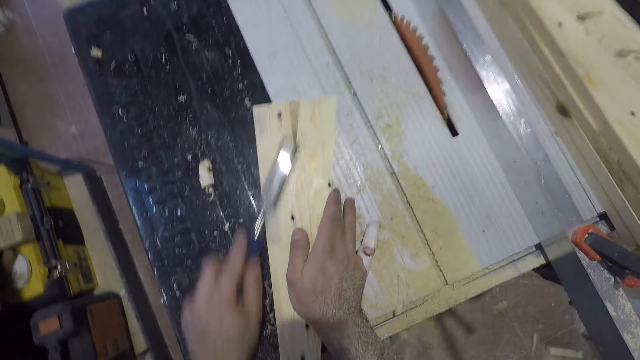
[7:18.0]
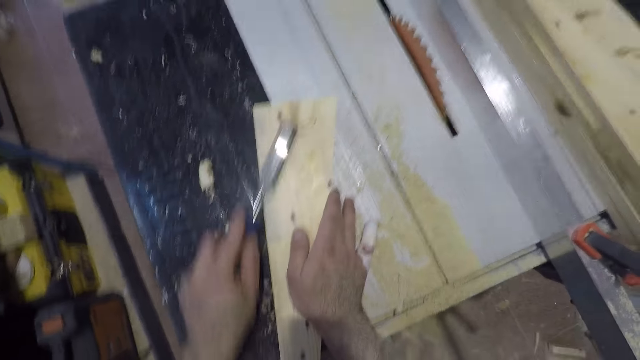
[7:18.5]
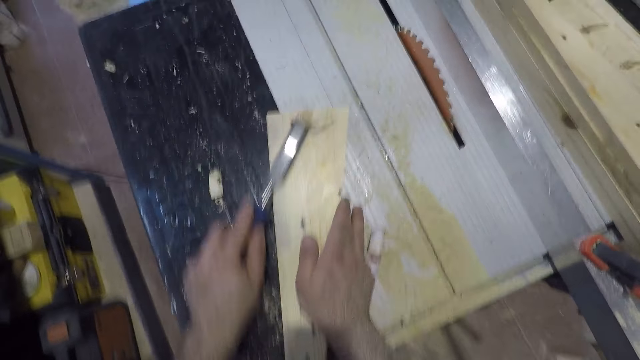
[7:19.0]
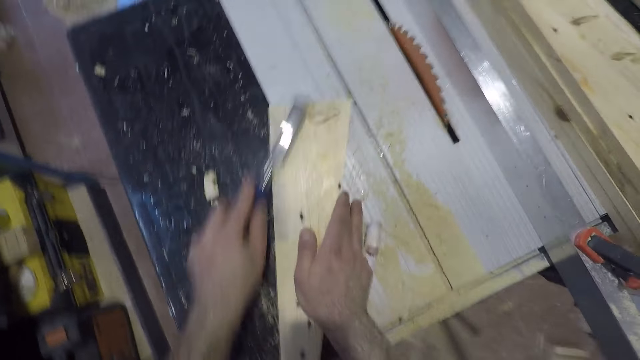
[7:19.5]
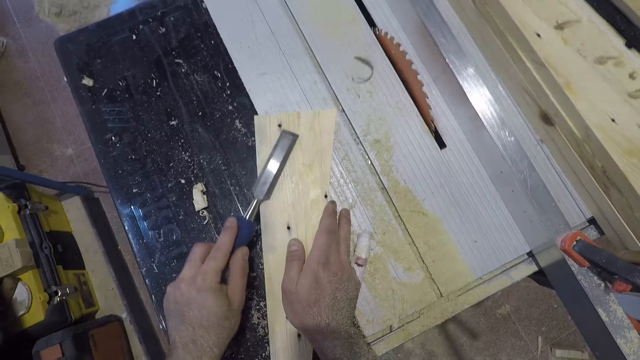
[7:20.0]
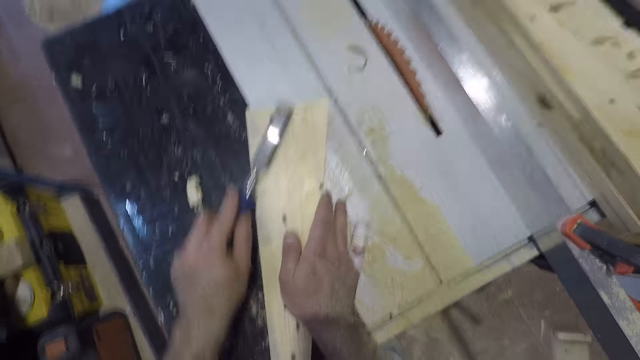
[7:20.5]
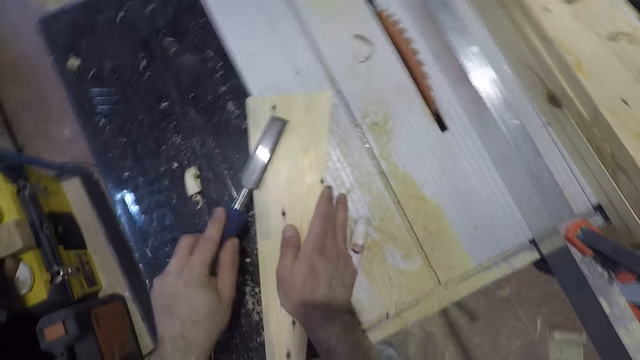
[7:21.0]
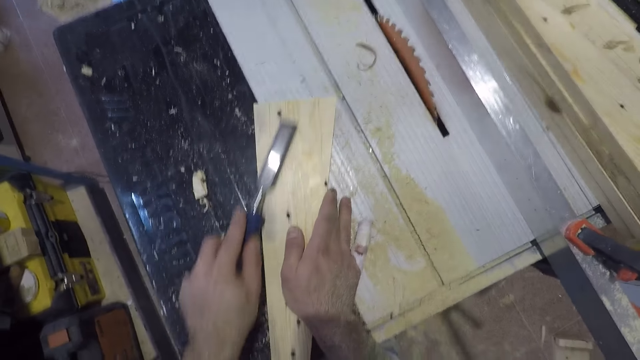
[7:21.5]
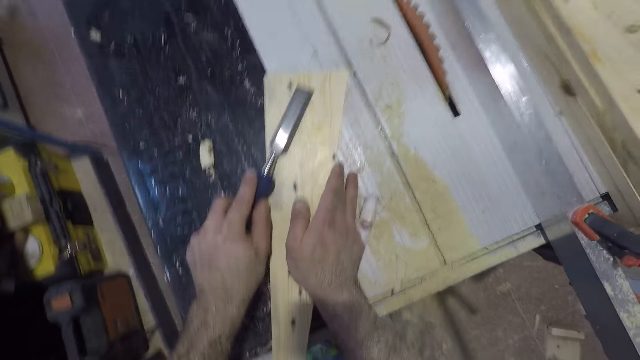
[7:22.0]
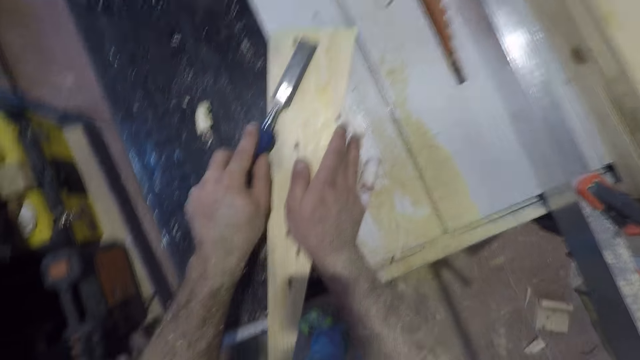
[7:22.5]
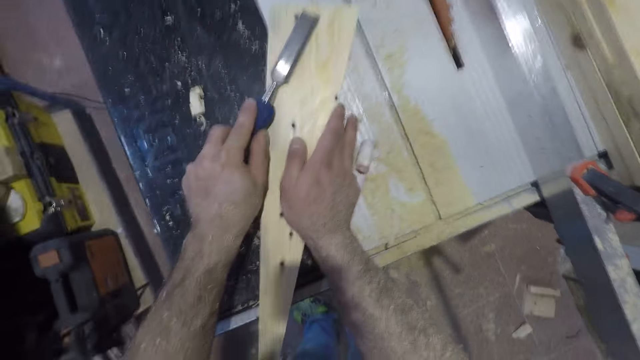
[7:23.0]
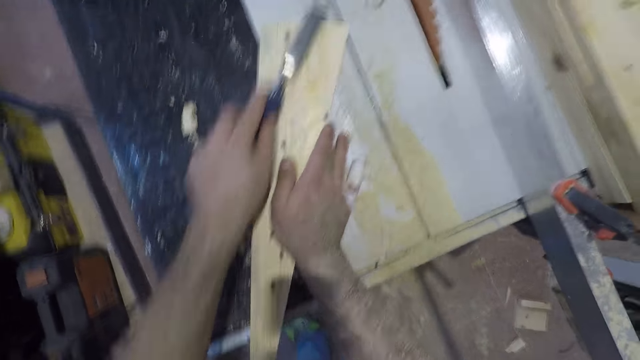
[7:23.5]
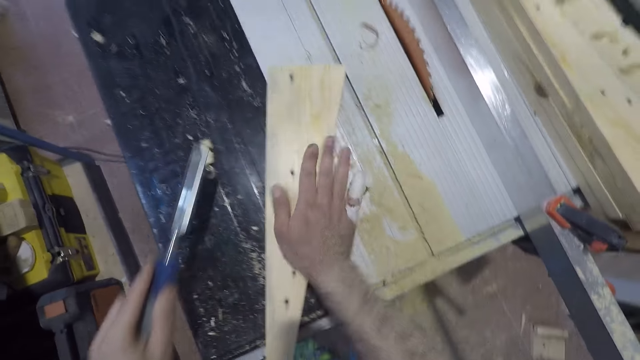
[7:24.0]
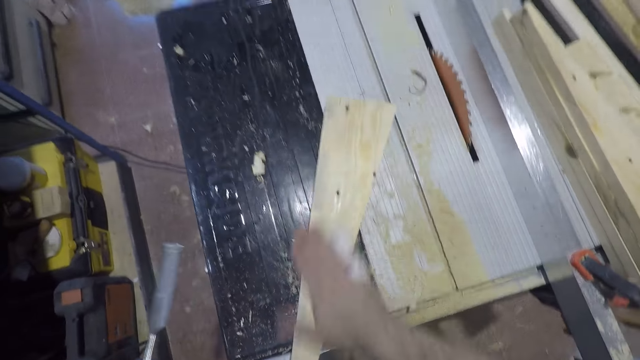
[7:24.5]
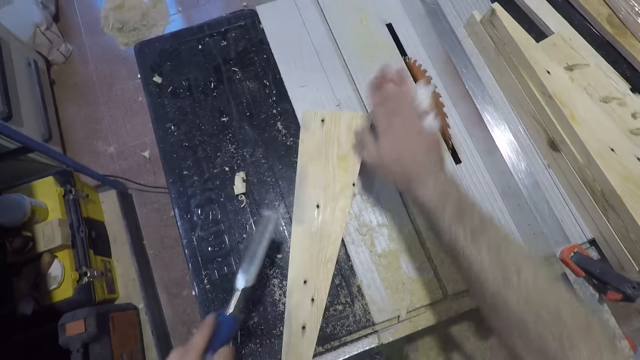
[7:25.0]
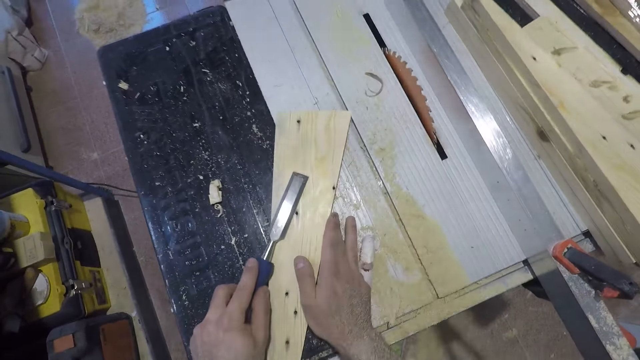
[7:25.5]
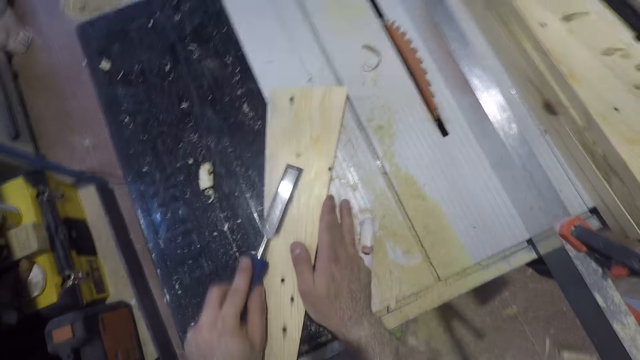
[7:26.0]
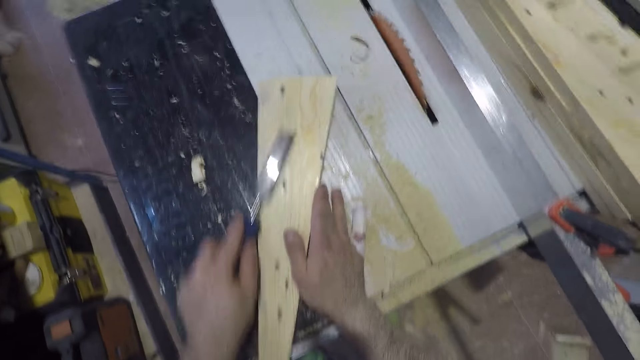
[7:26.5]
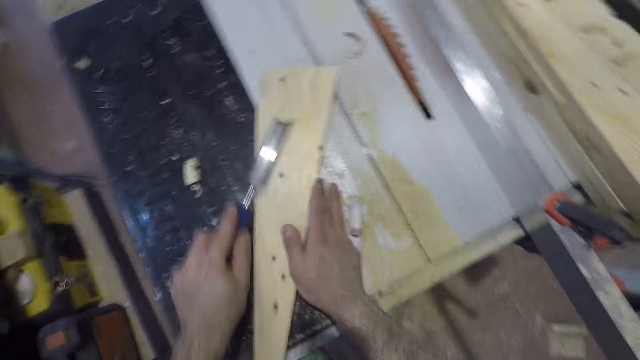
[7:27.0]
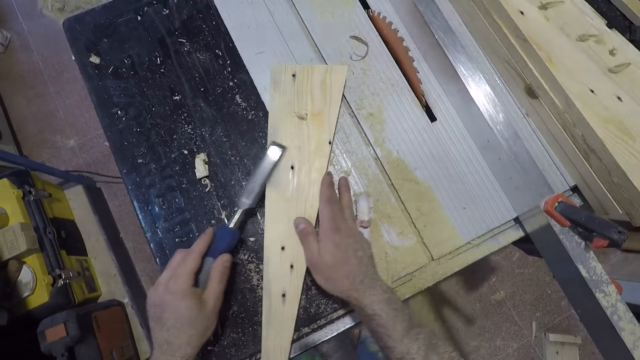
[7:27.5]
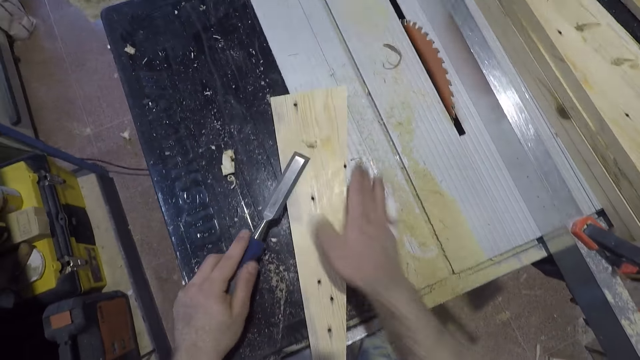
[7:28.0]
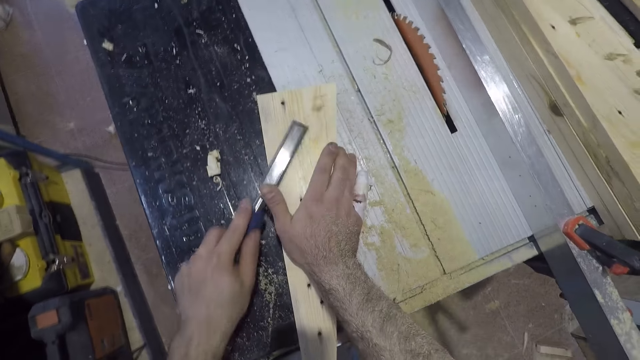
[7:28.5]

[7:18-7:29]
The camera wearer feels the pressure treated wood using his hands. He wipes the surface of the wood with his right hand. He works on the piece of wood with a chisel in his left hand and his right hand on the wood.

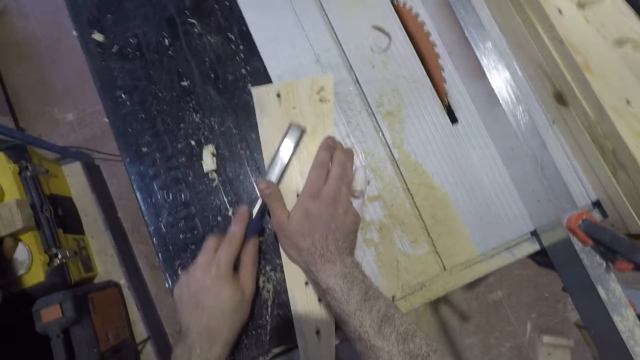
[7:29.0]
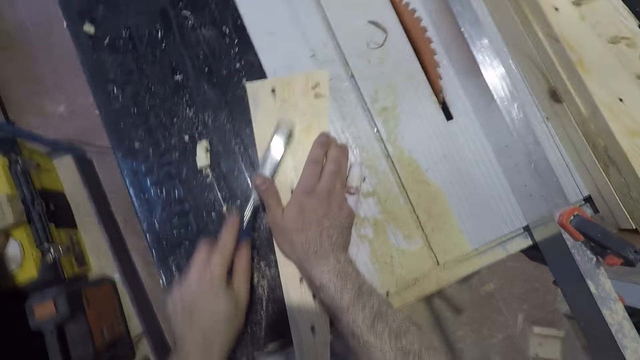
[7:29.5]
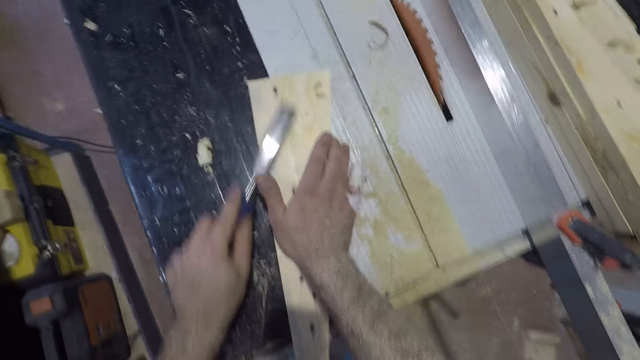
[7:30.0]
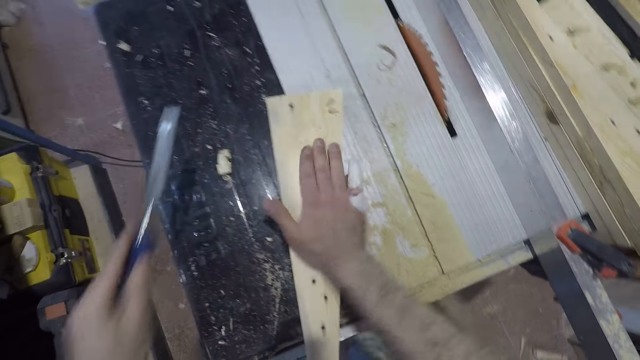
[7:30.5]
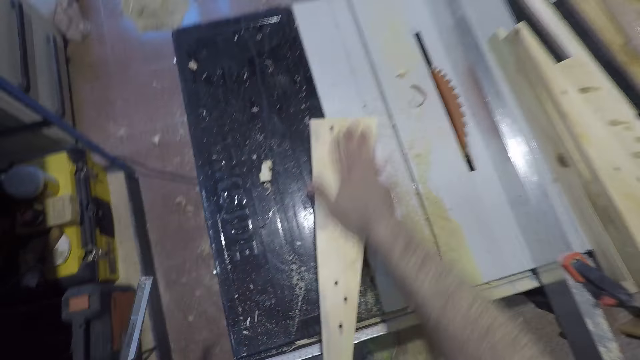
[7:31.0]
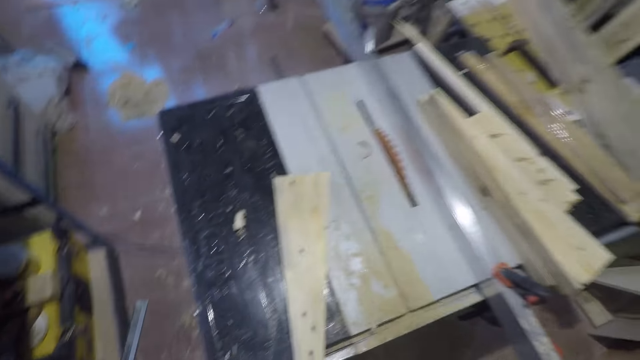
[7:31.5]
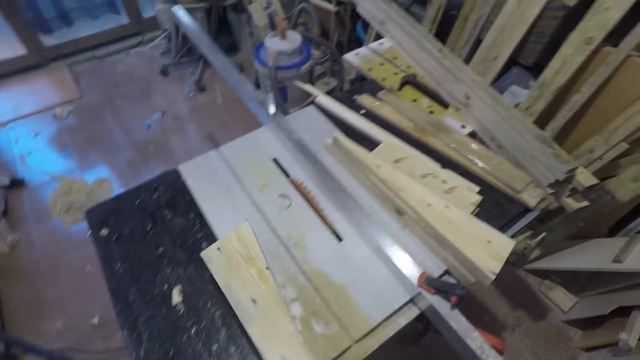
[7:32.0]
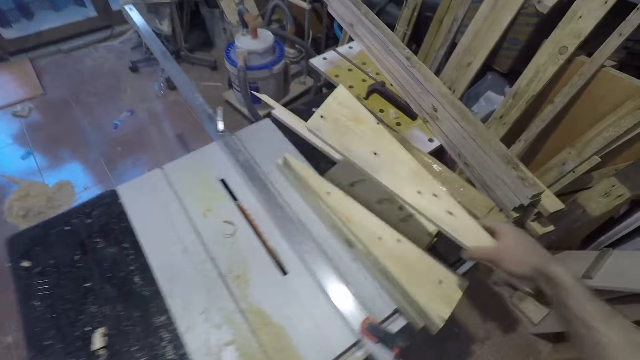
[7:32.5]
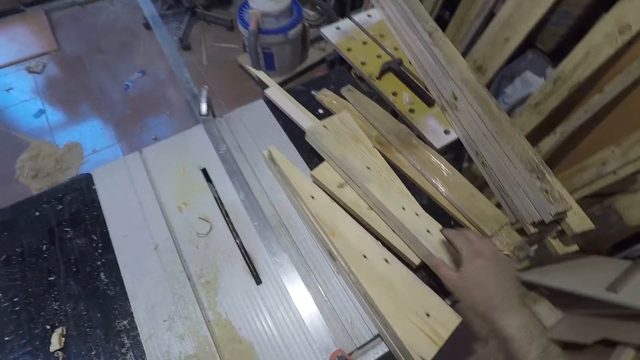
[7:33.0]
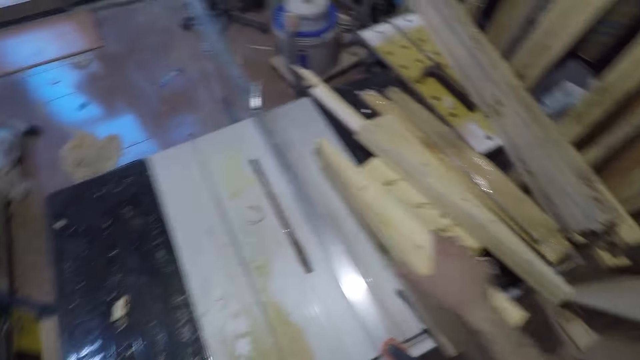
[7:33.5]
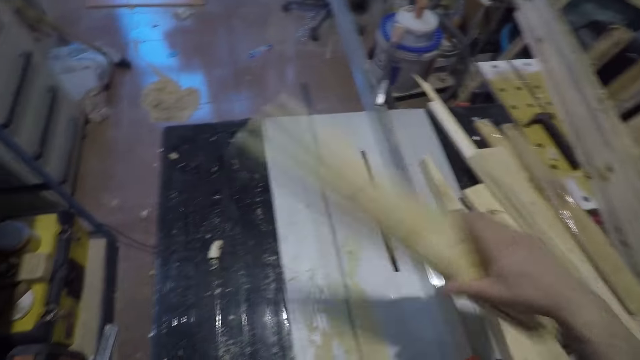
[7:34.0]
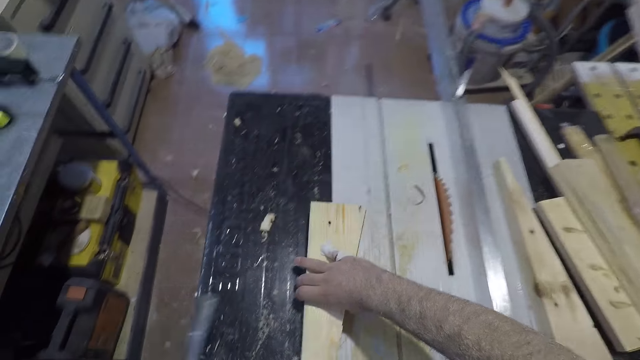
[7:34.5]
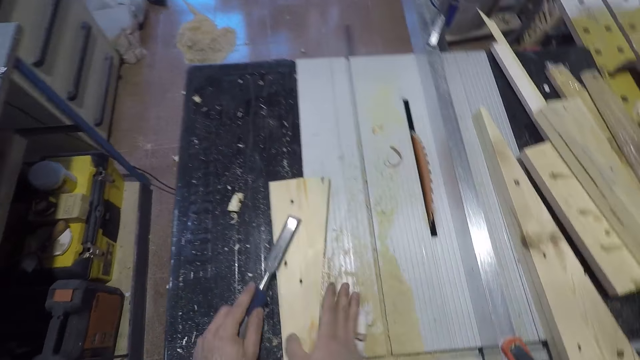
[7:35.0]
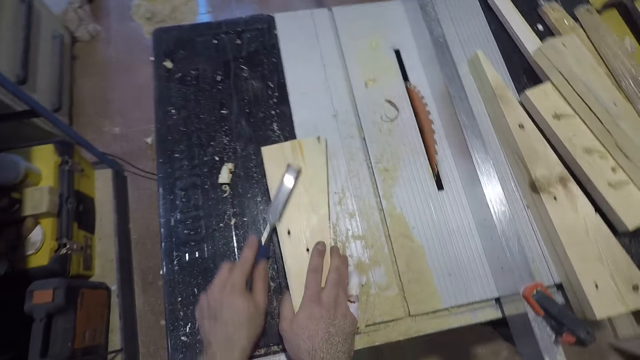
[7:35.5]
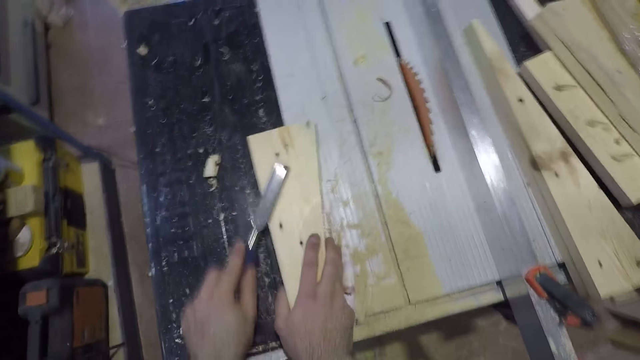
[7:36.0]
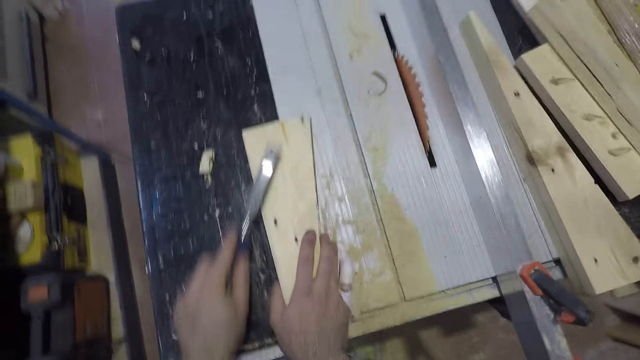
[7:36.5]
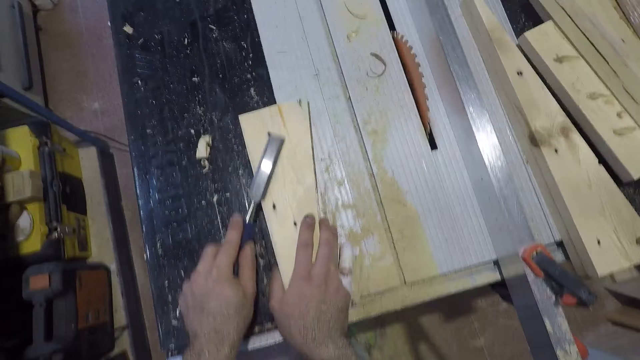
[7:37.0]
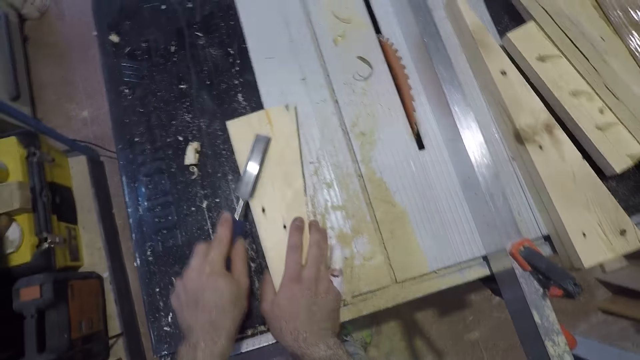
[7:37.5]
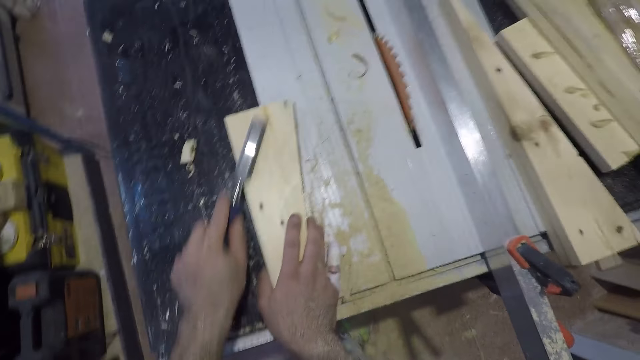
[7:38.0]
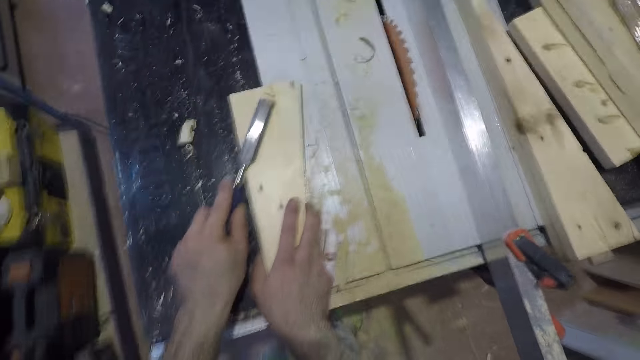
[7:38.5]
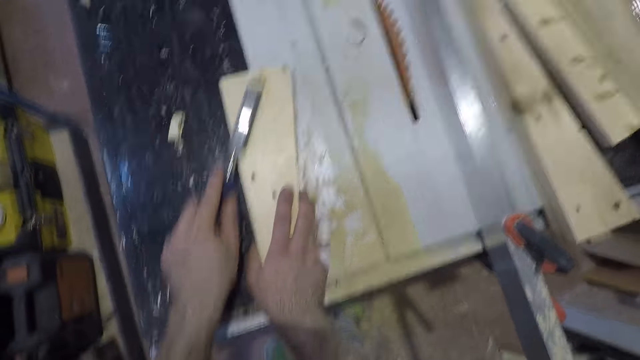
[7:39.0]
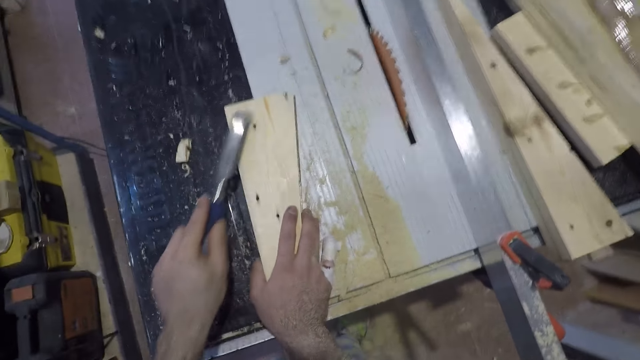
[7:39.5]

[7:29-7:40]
The camera wearer feels the pressure treated wood using his hands. He wipes the surface of the wood with his right hand. He takes the pressure treated wood on the table extension. He returns the piece of wood to the part of the table where he picked it from with his right hand. He picks up another piece of wood from the table with his right hand. He places the pressure treated wood on top of the table saw extension. He works on the piece of wood with a chisel in his left hand and his right hand on the wood.
